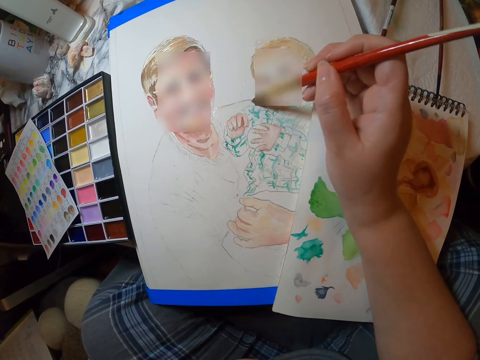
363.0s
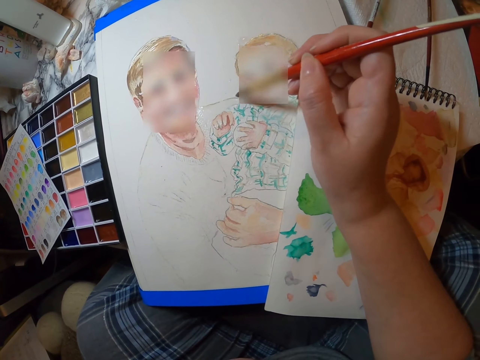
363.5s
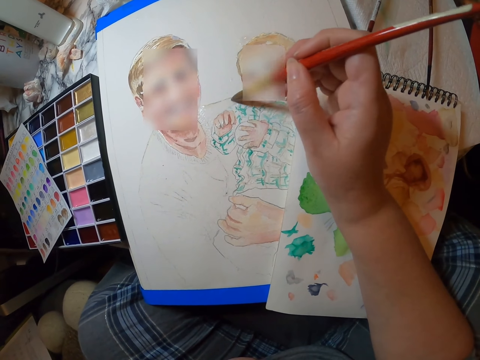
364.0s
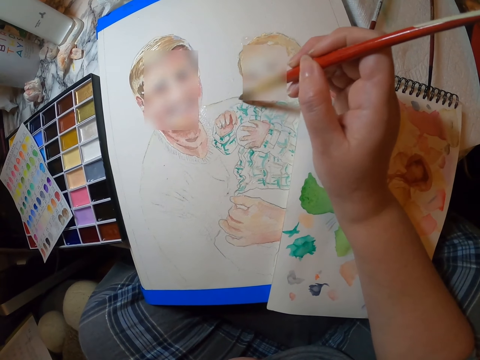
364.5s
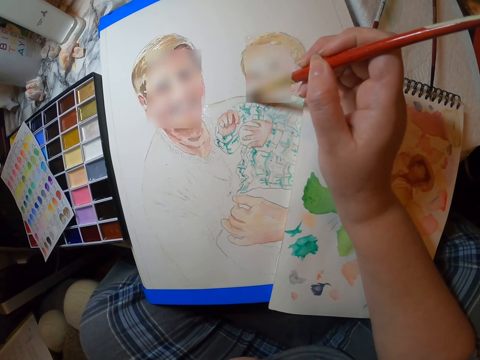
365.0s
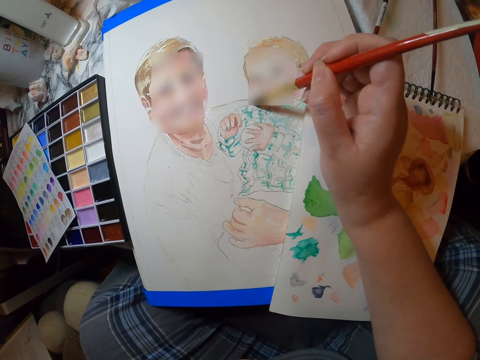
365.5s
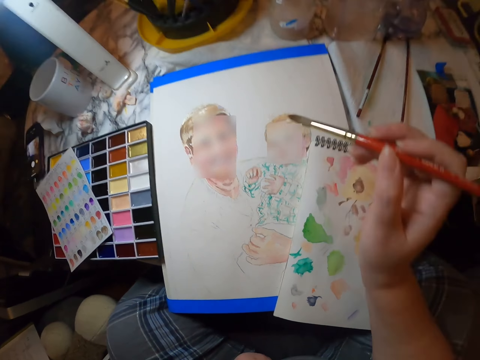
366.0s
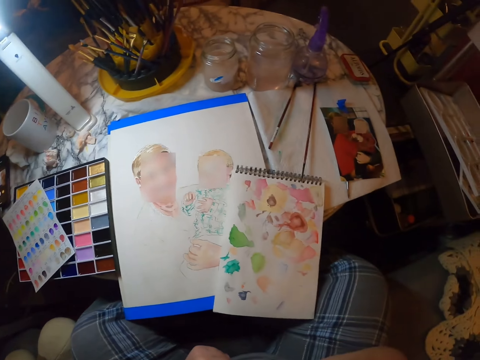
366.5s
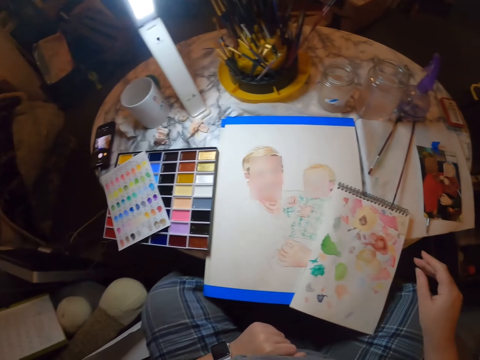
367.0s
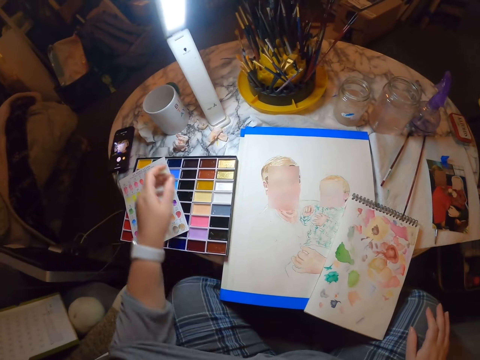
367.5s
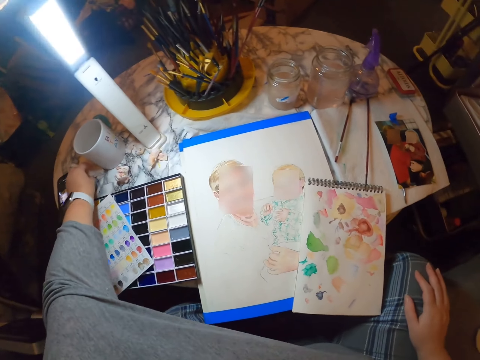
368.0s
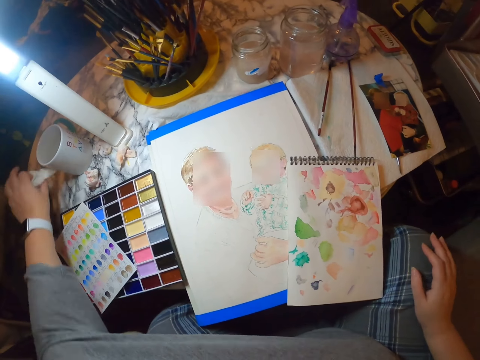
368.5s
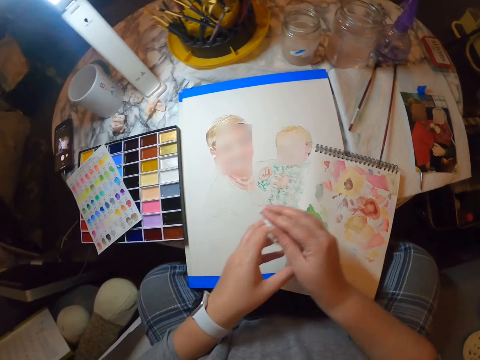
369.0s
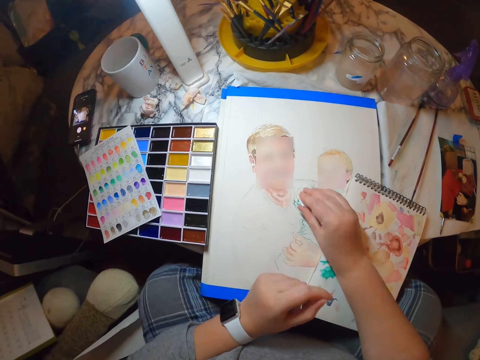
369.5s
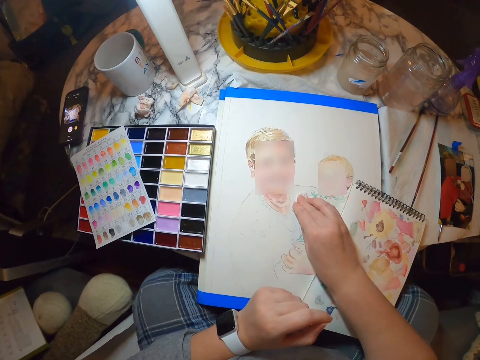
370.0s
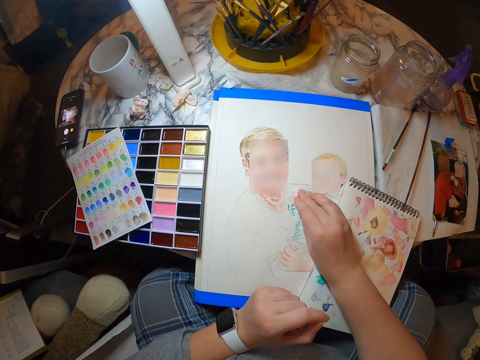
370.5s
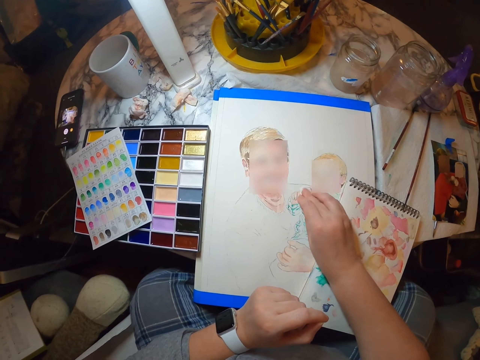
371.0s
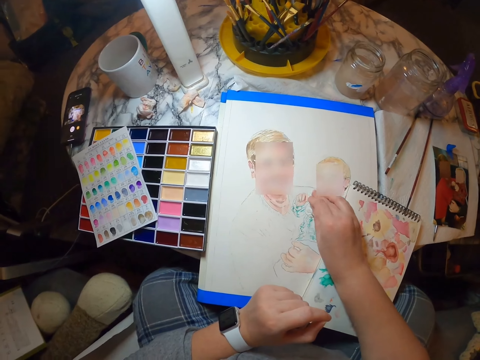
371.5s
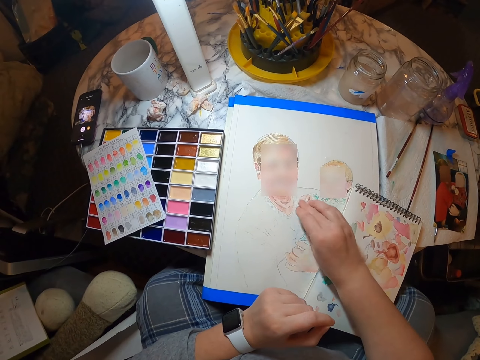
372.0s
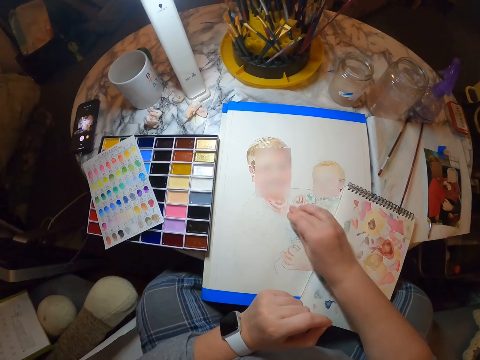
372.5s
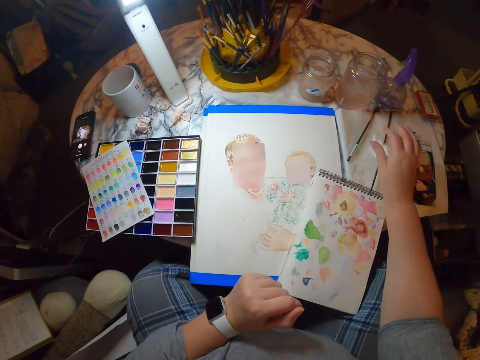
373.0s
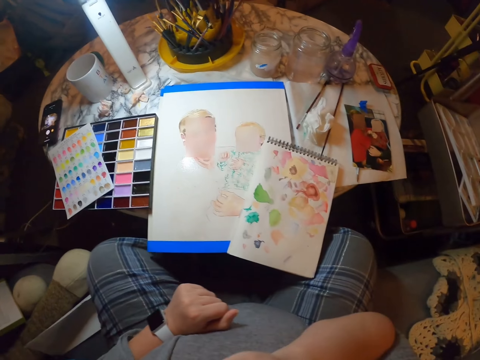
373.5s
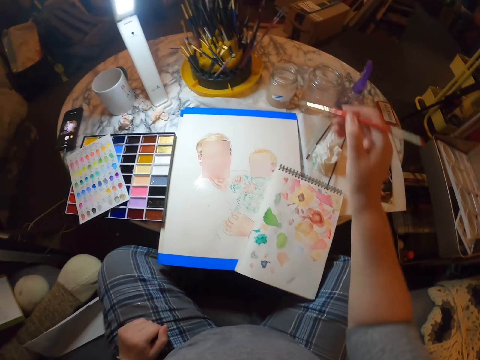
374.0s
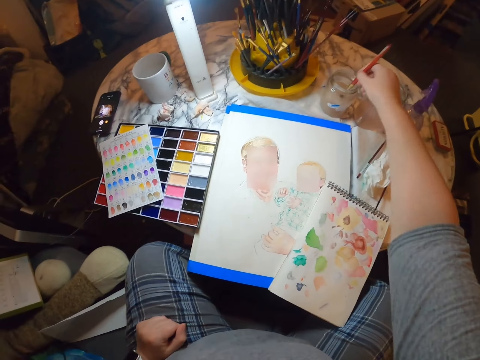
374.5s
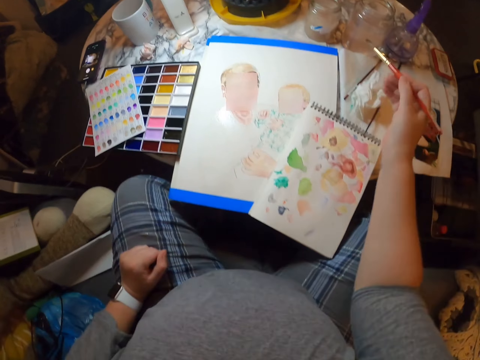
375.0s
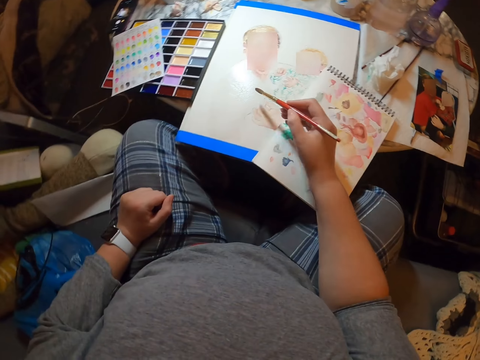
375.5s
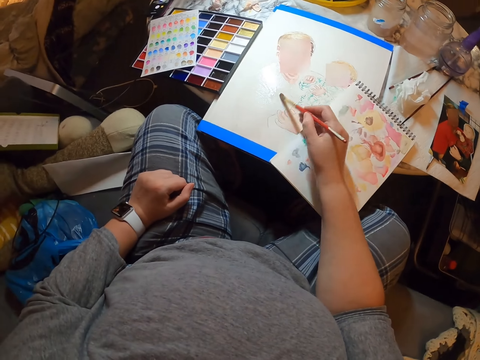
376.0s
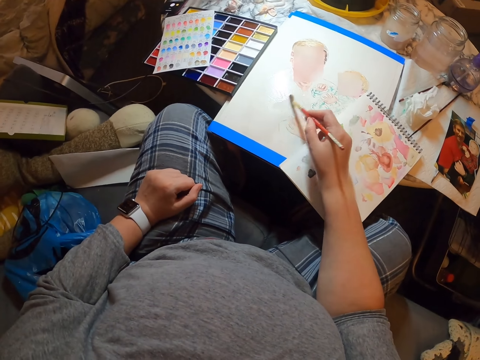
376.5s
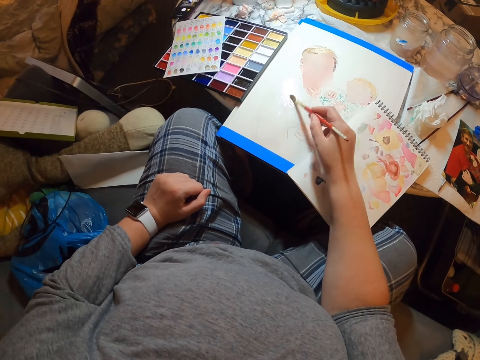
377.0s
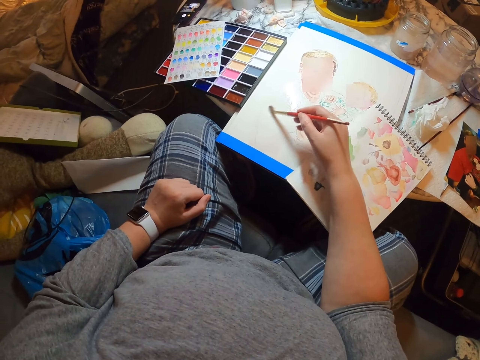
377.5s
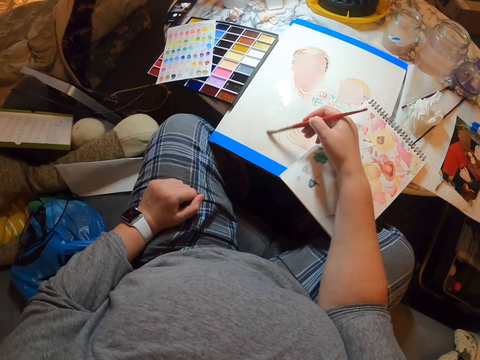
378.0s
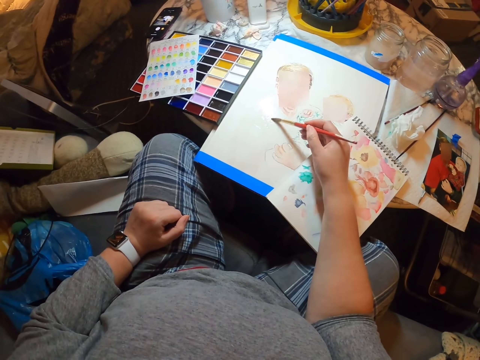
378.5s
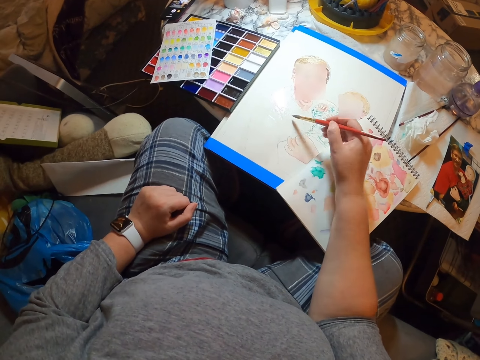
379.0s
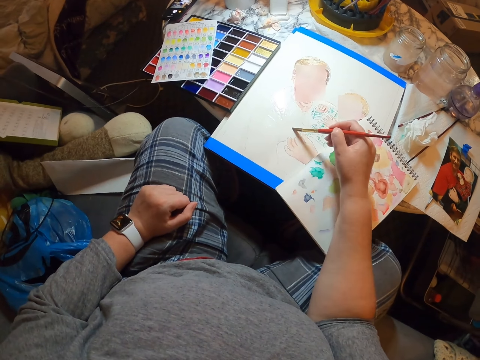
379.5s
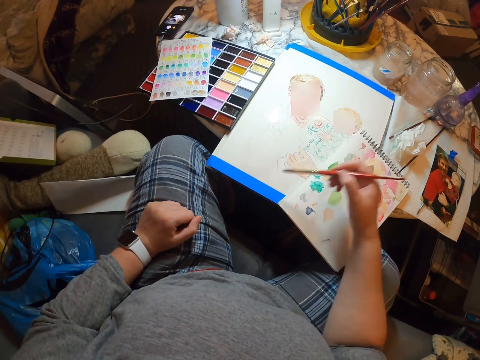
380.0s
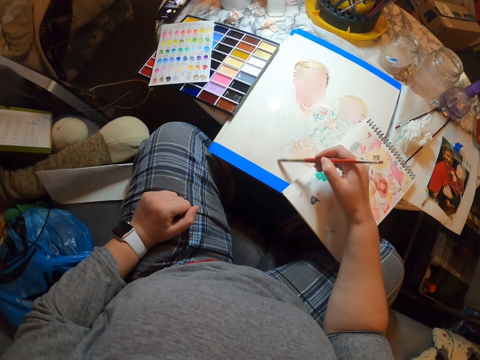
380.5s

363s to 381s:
The camera wearer puts the brush on the mouth. They raise the brush. They pick up a watercolor paper or serviette from the table. They tap the drawing with the serviette. They wipe the paint from the palette with the watercolor paper. They put the serviette on the book. They take a brush. They raise the brush. They dip the brush in the jar on the table. They paint a person with the brush on the palette.

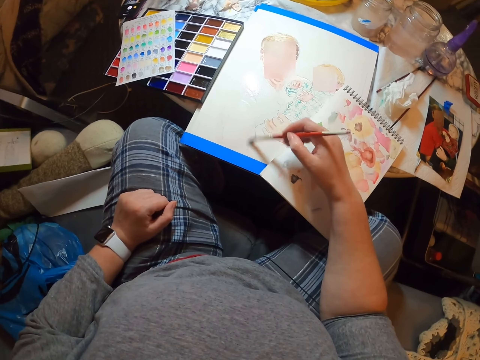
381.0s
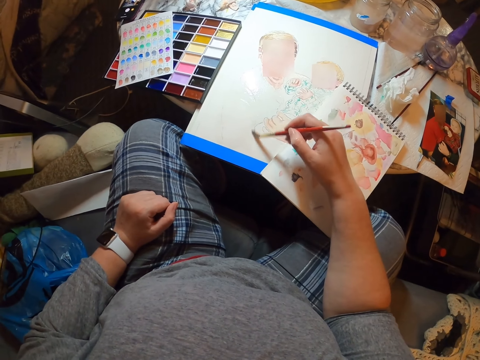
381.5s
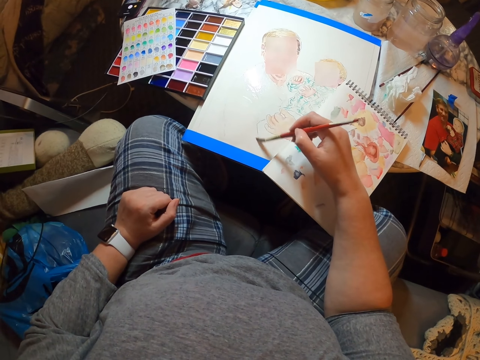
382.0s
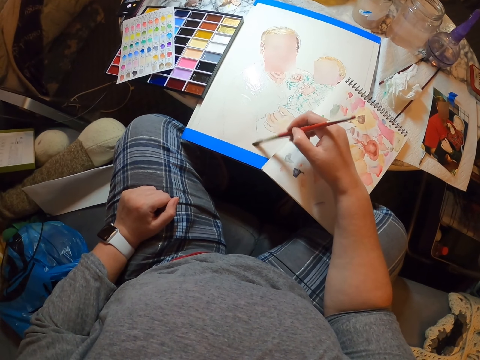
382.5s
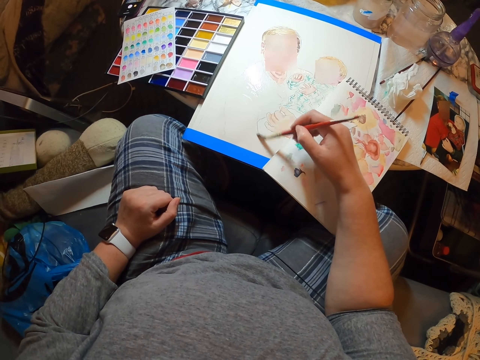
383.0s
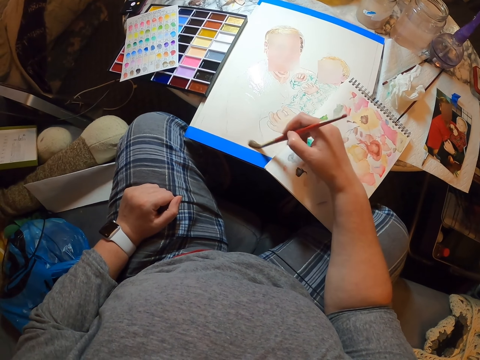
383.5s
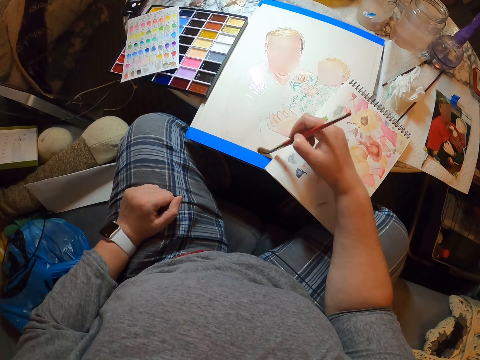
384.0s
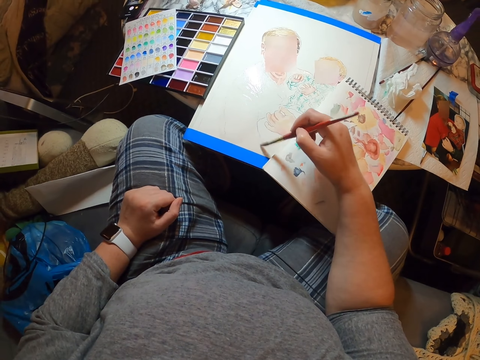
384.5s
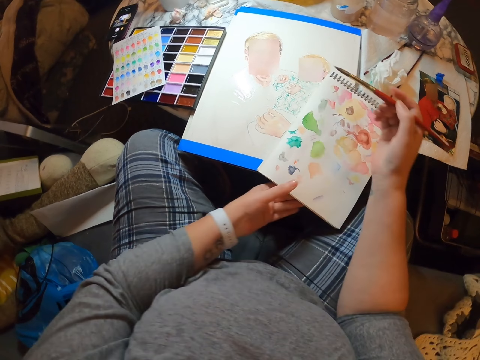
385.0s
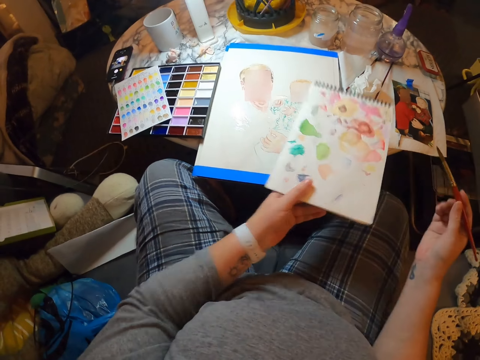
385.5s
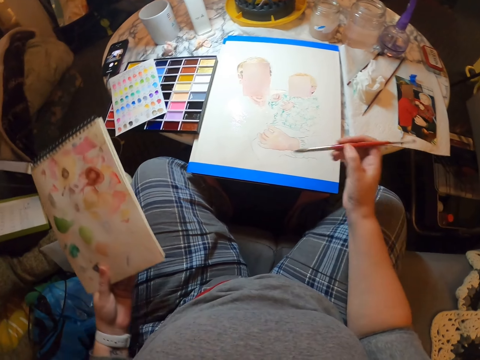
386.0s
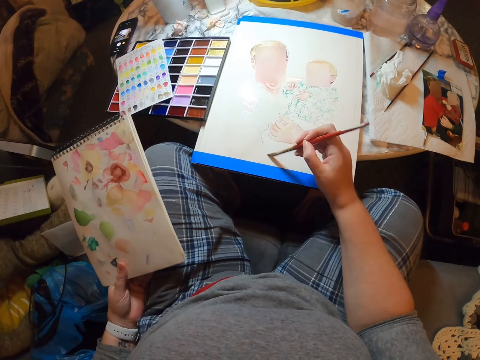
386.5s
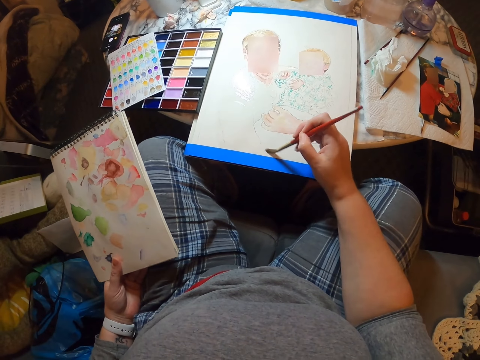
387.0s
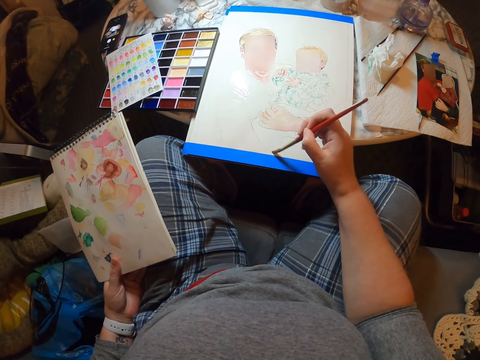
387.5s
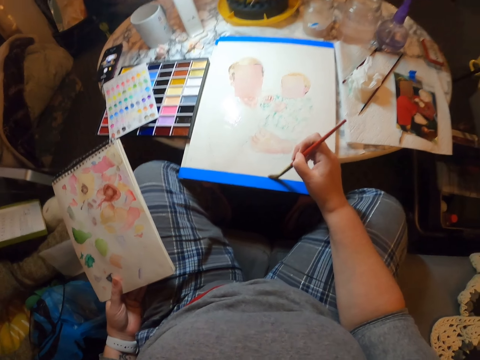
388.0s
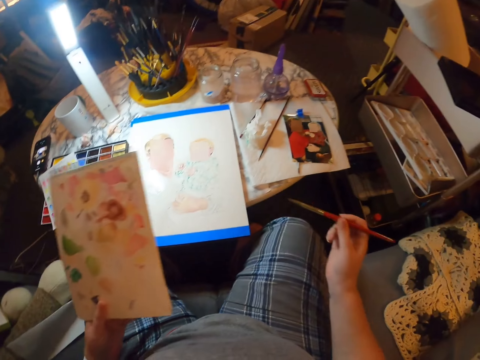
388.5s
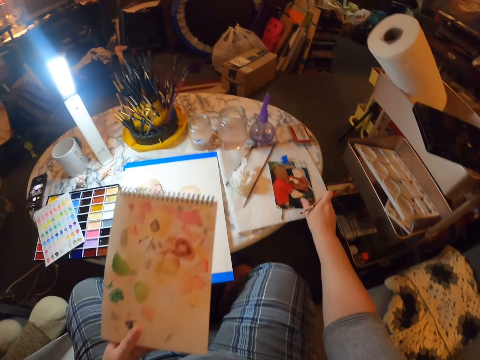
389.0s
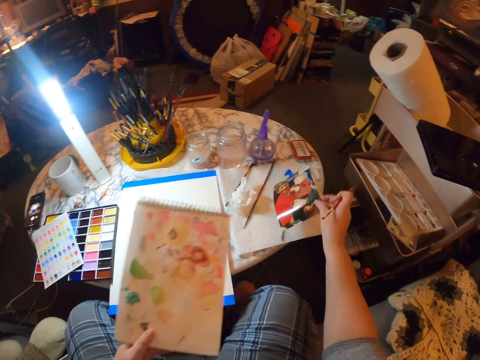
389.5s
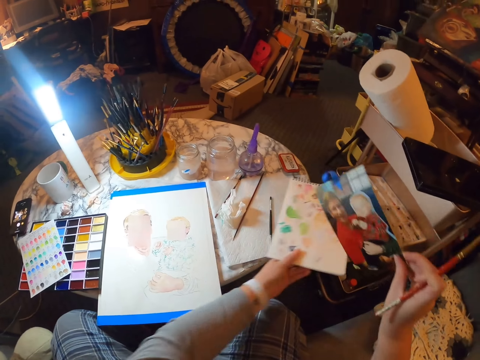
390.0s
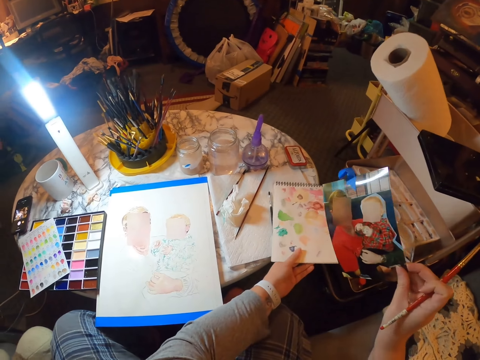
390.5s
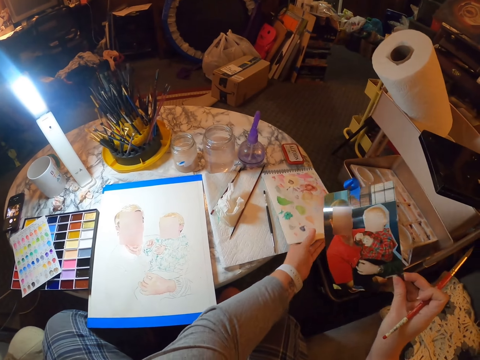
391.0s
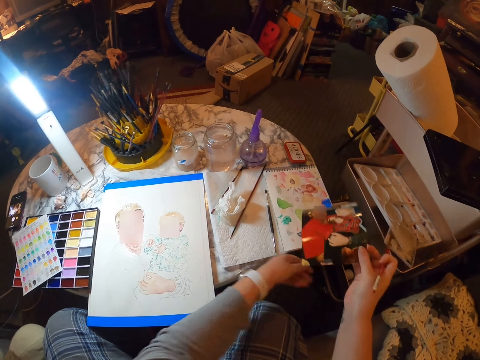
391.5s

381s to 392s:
The camera wearer takes a book. They raise the book from the table. They paint a person with a brush on the palette. They pick up a picture from the table. They place the book on the table.
